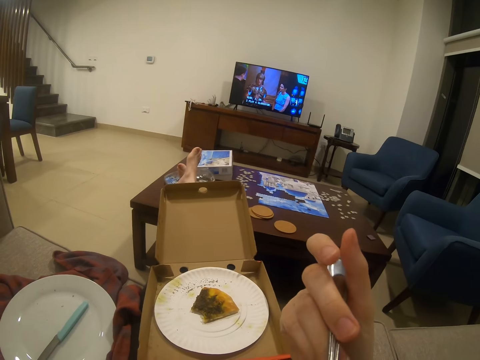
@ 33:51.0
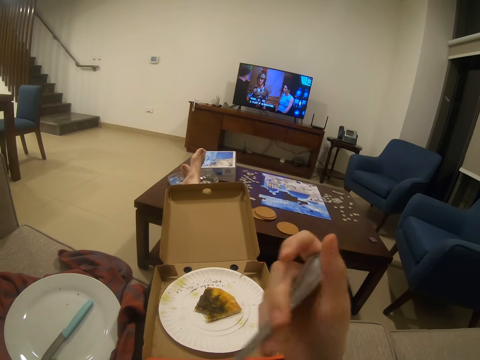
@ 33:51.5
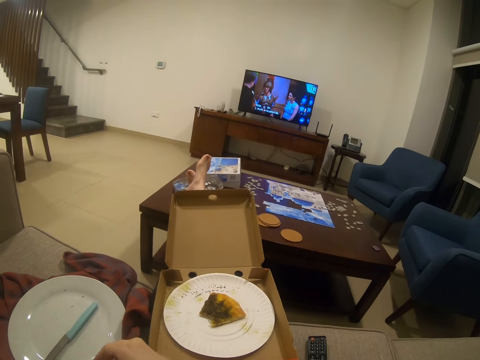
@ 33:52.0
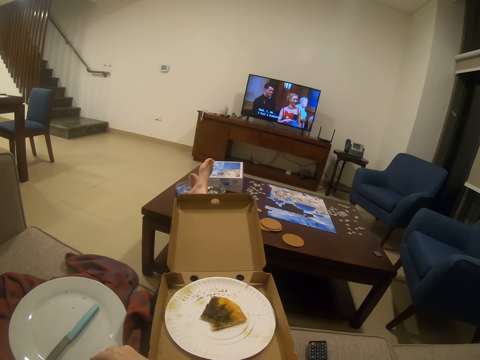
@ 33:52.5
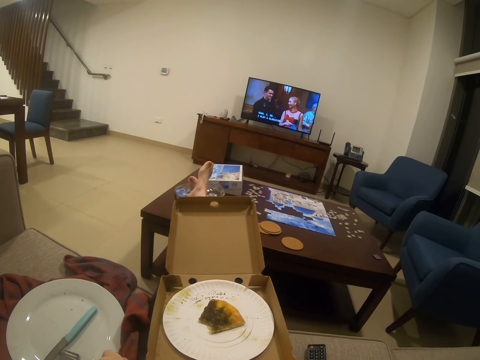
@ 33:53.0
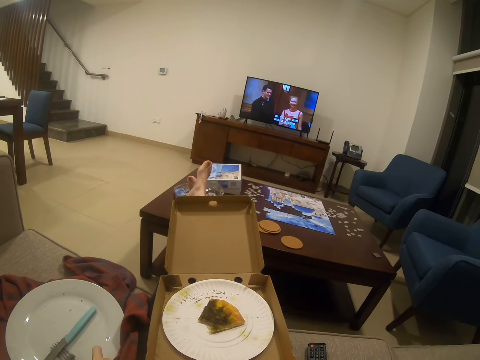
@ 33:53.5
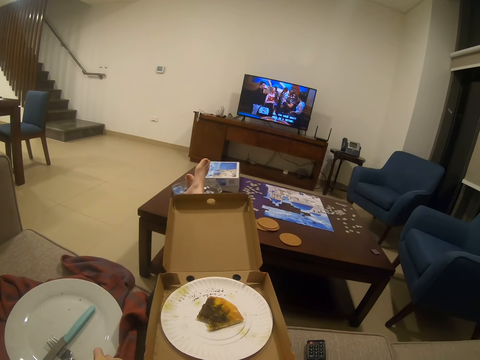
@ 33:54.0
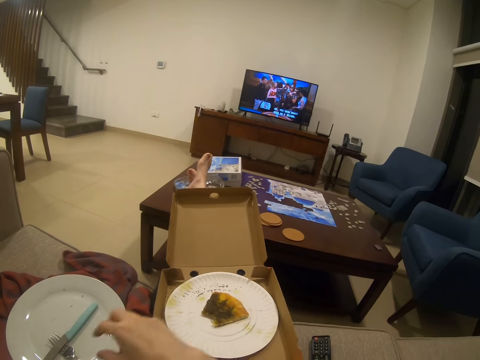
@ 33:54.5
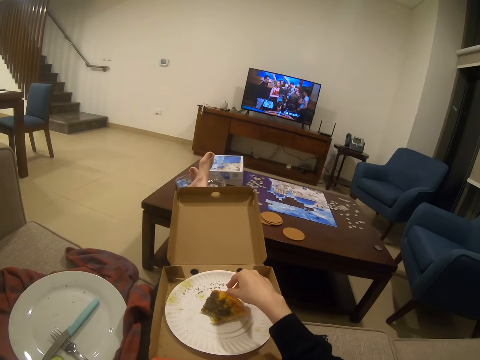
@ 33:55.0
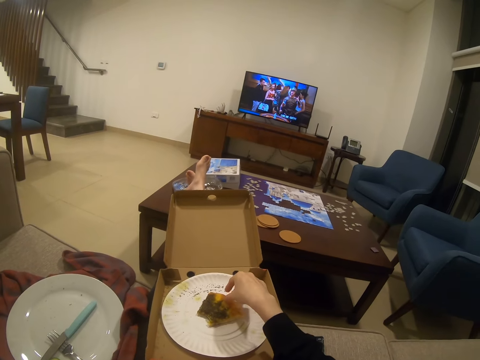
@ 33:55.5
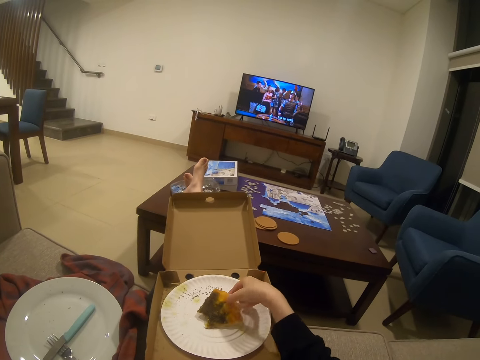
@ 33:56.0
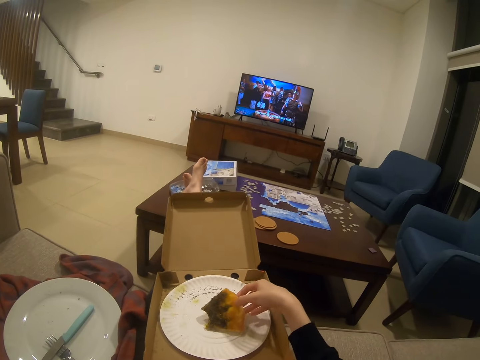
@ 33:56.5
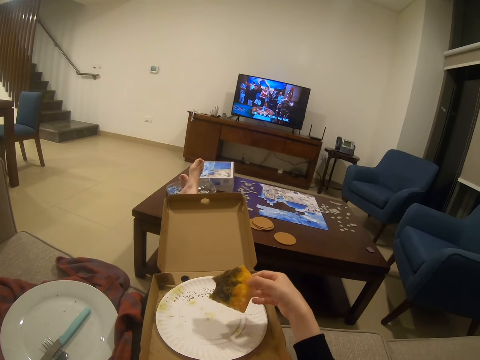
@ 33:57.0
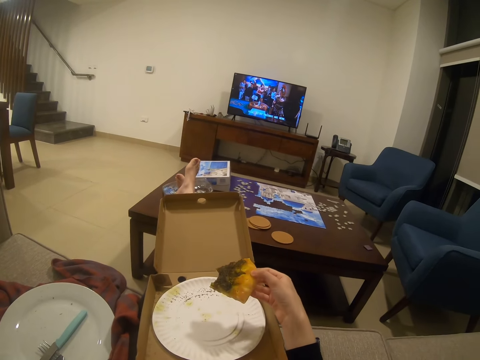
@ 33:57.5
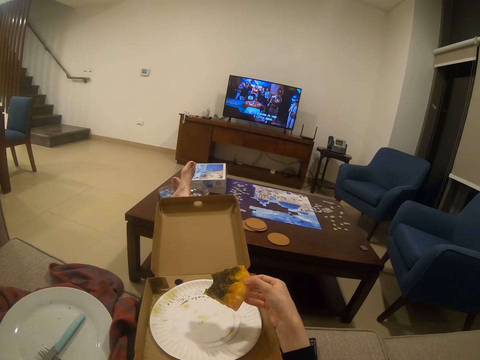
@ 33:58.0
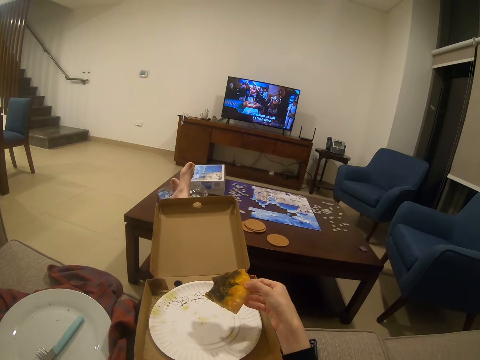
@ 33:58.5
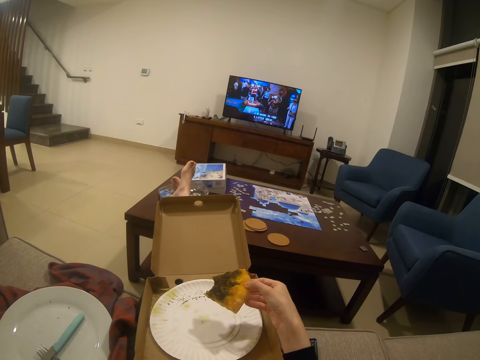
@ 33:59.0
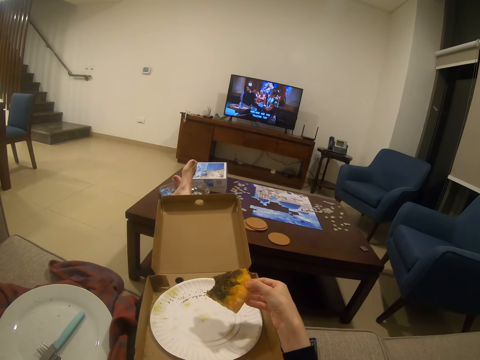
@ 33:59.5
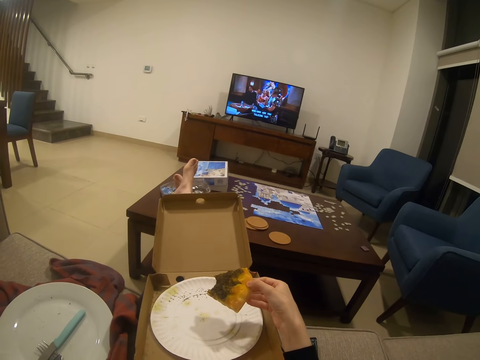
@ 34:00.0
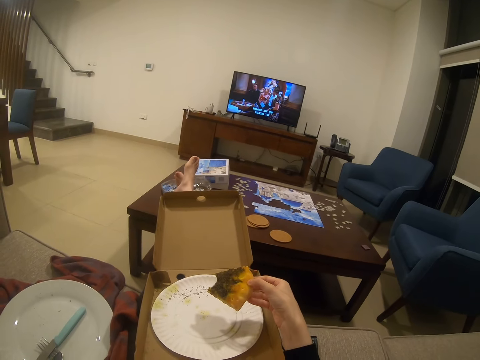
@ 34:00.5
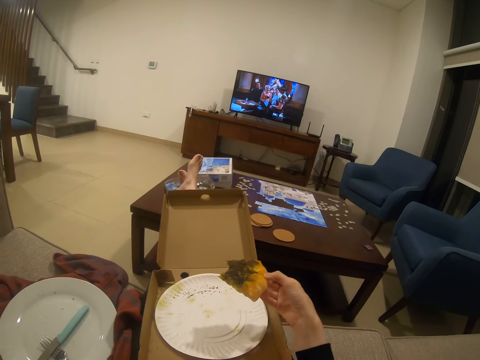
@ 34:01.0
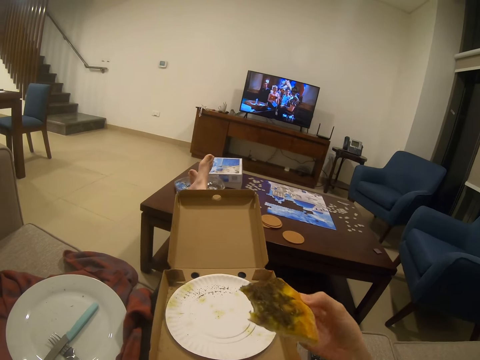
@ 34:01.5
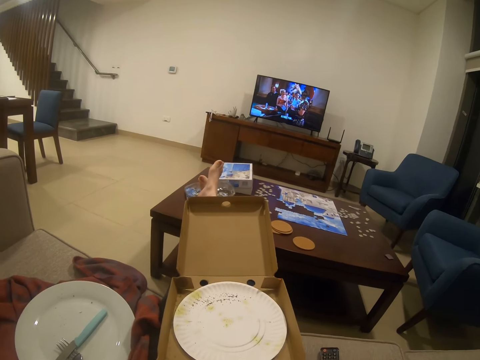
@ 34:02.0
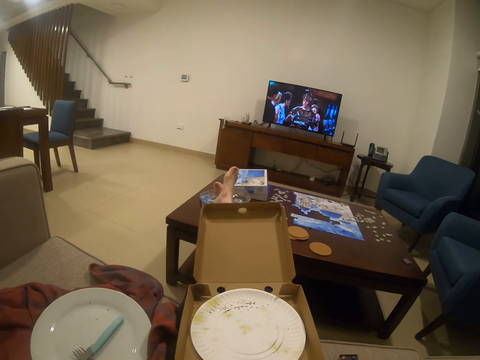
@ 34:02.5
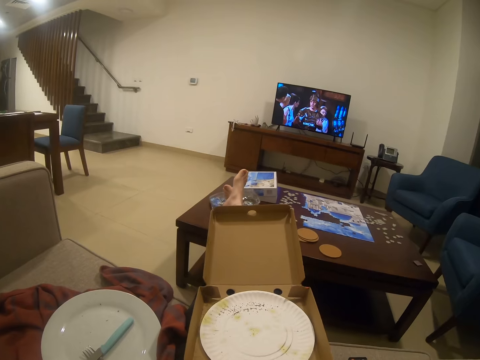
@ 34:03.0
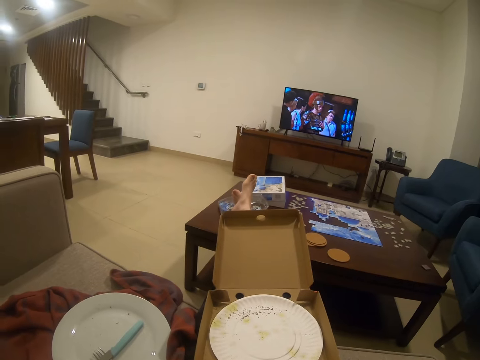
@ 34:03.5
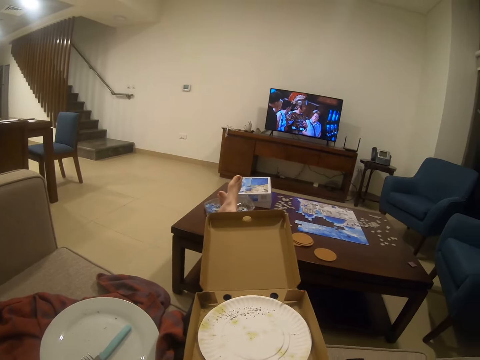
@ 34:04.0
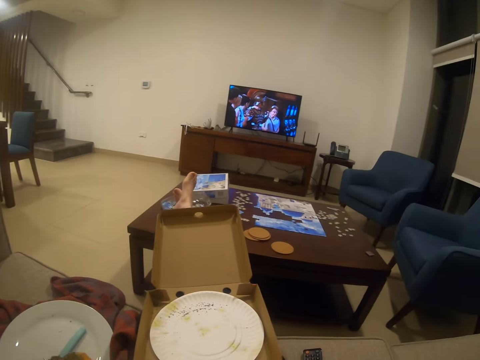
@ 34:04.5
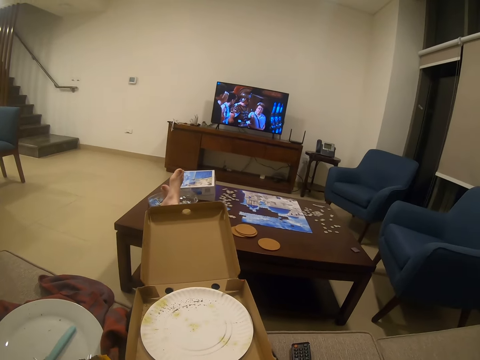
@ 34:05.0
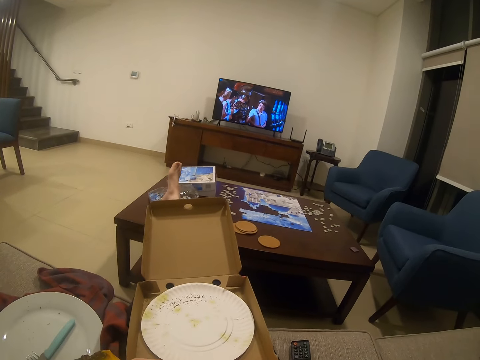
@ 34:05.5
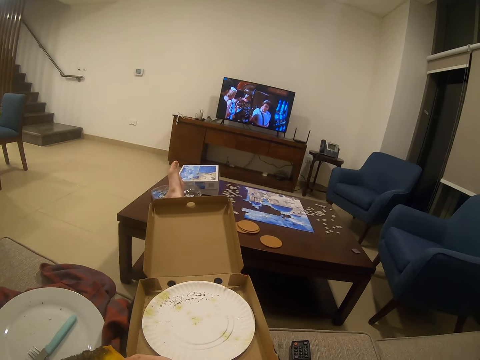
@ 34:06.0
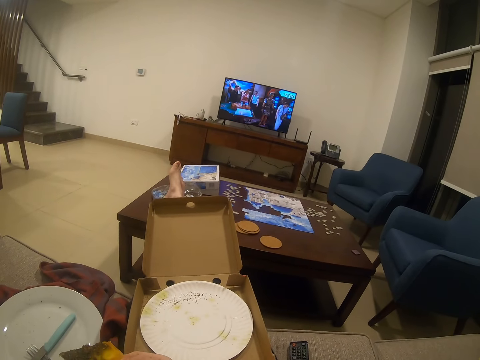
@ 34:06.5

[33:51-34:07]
The camera wearer puts down a fork on a plate. They pick a pizza on the plate. They hold the pizza with a hand. They eat the pizza.

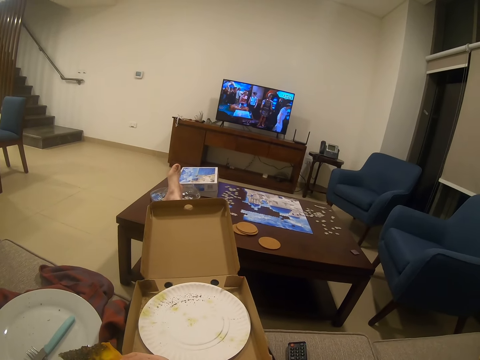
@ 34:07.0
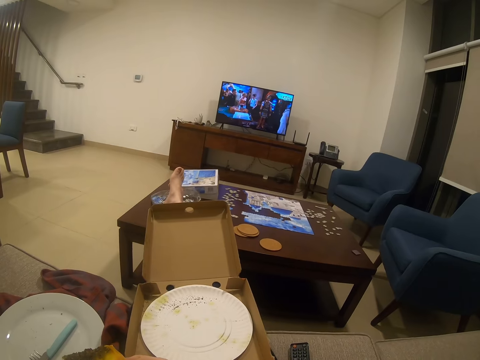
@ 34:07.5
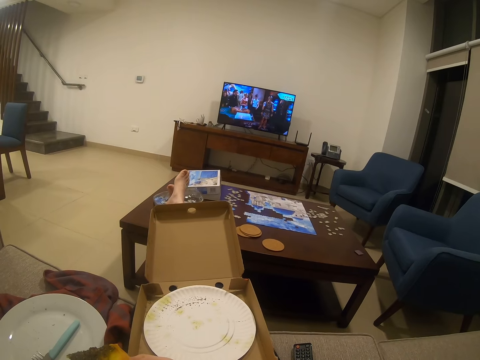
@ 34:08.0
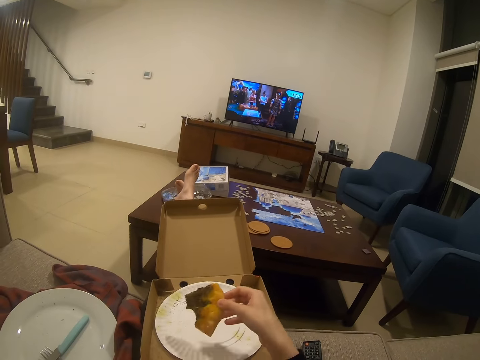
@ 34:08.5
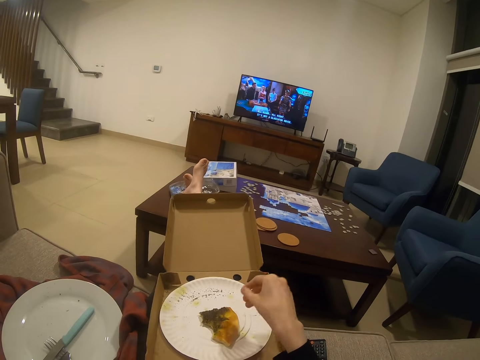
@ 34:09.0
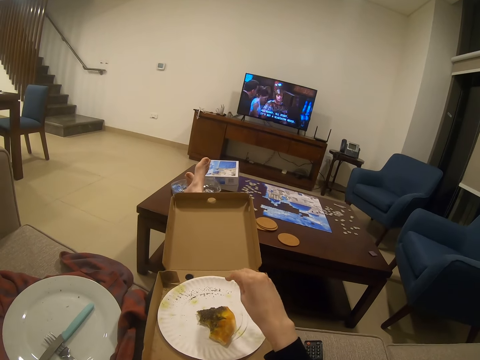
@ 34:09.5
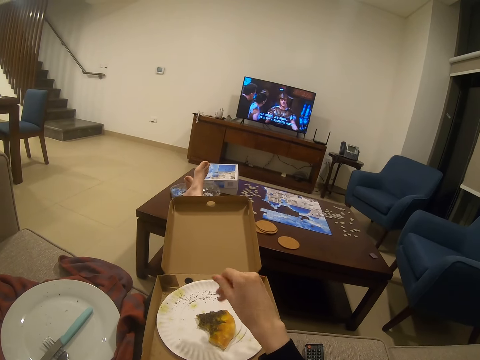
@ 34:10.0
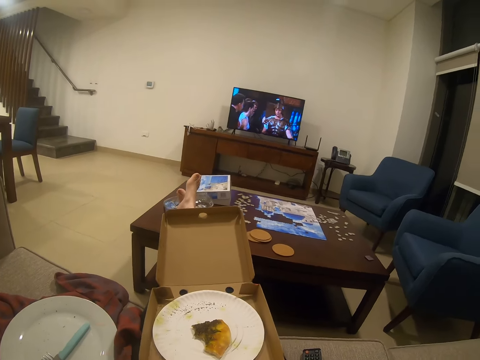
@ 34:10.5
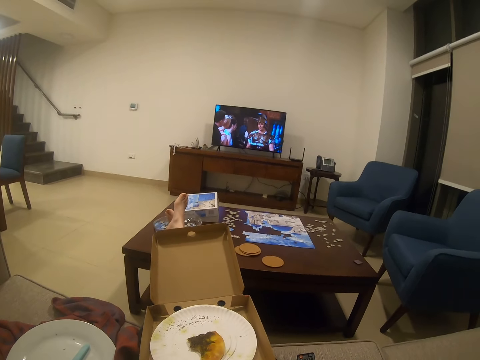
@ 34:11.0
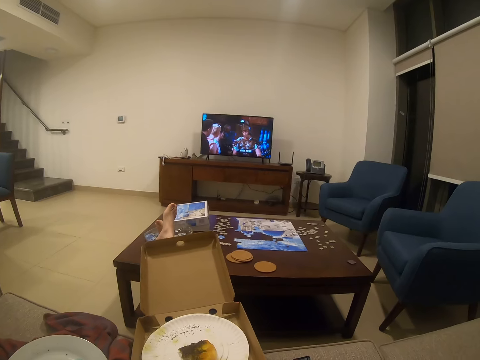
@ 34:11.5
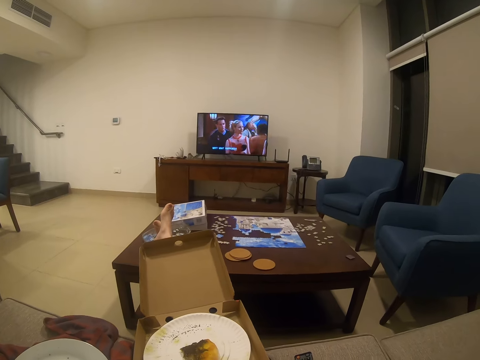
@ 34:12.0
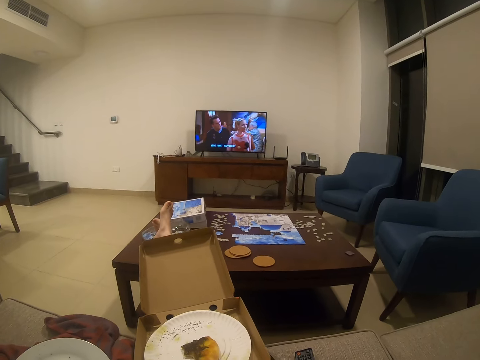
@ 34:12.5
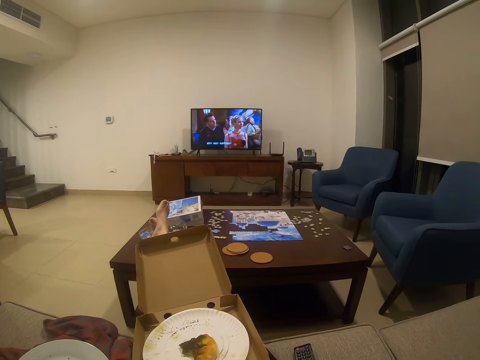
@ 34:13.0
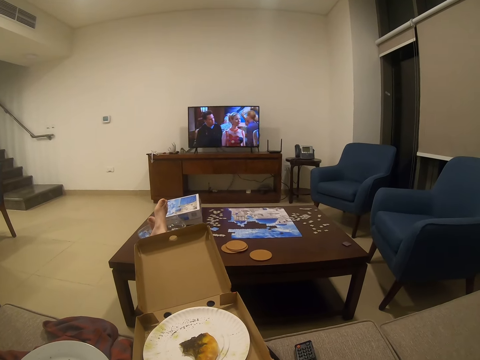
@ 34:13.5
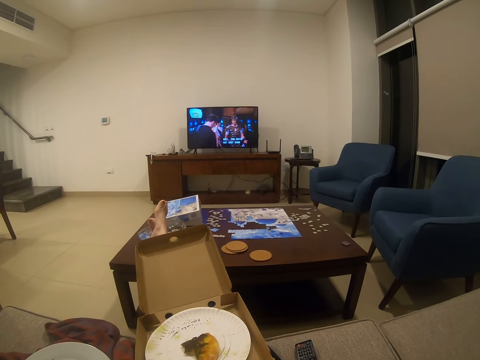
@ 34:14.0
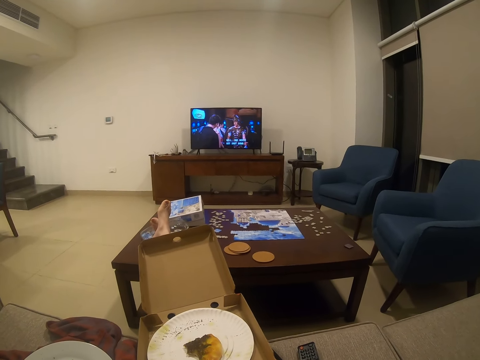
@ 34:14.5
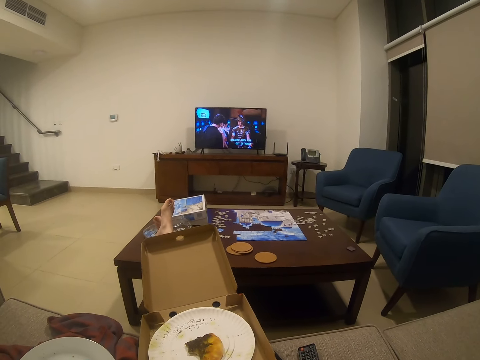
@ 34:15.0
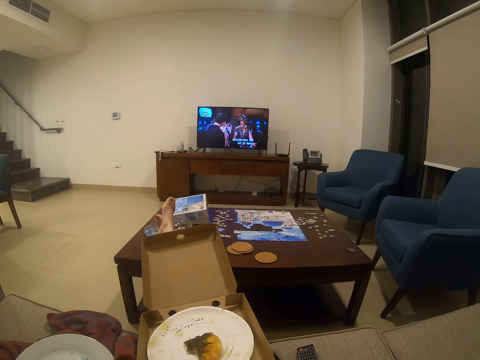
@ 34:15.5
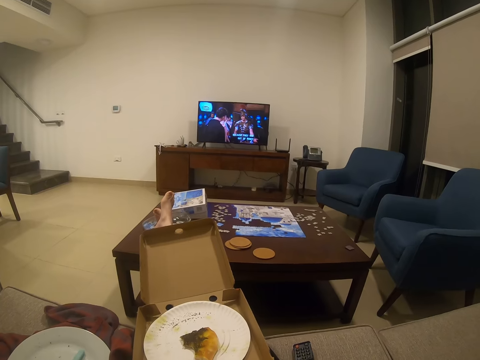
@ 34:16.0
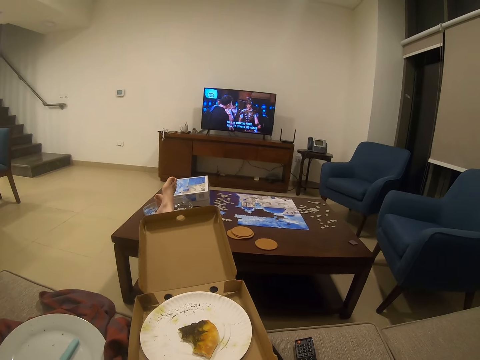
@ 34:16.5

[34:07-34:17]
The camera wearer puts the pizza in the plate. They watch a movie on a television.
